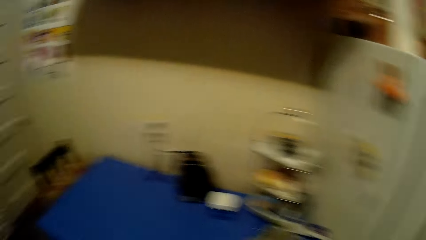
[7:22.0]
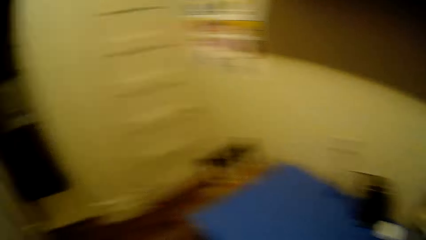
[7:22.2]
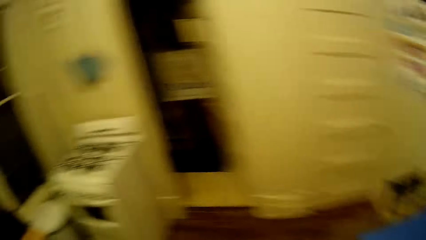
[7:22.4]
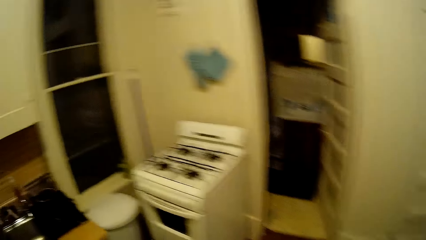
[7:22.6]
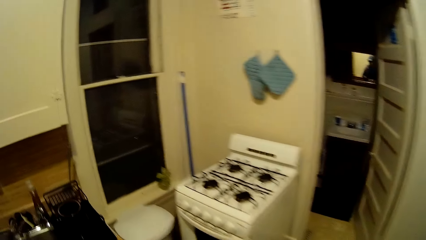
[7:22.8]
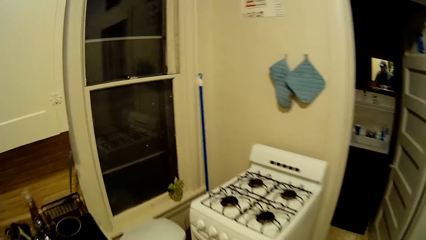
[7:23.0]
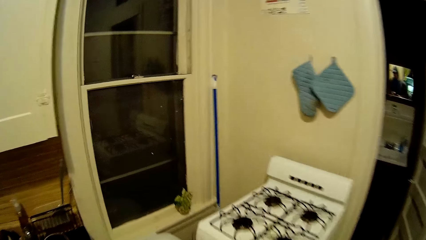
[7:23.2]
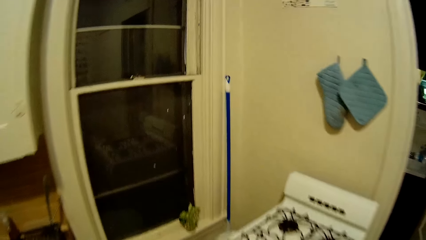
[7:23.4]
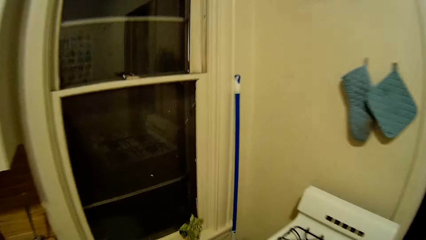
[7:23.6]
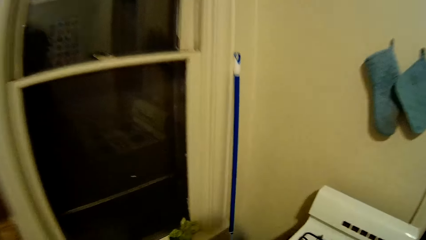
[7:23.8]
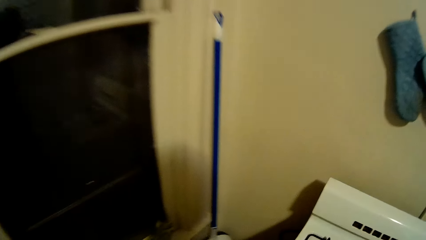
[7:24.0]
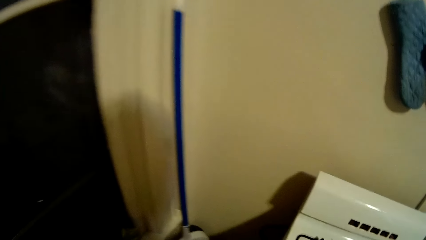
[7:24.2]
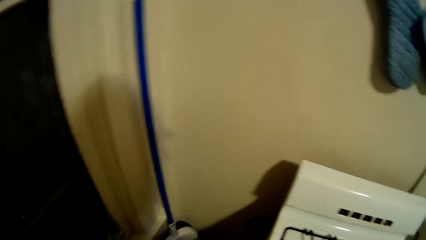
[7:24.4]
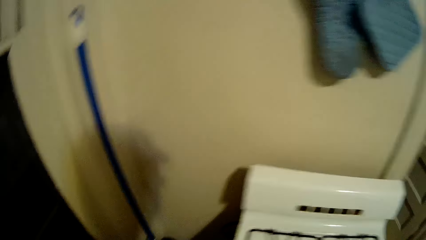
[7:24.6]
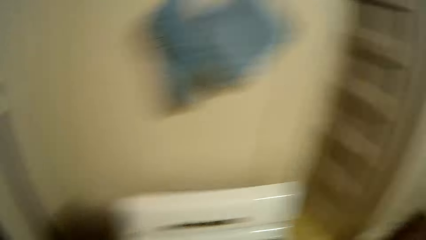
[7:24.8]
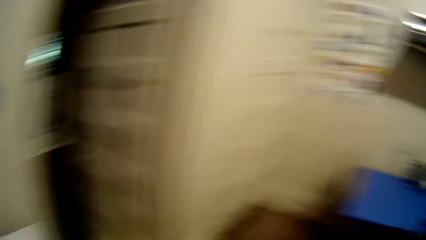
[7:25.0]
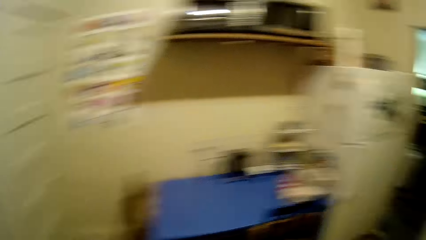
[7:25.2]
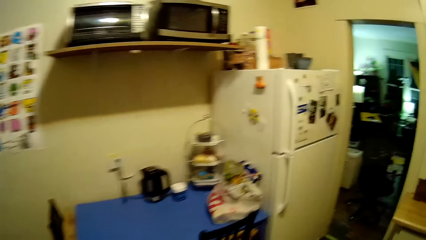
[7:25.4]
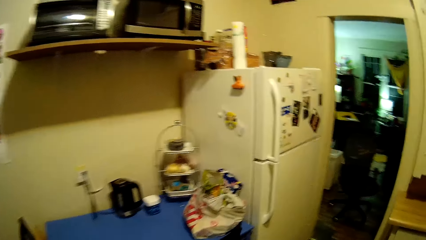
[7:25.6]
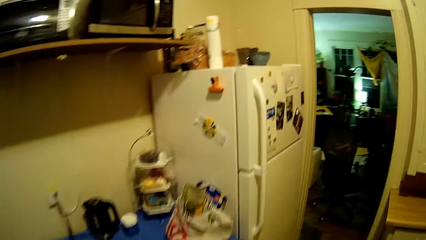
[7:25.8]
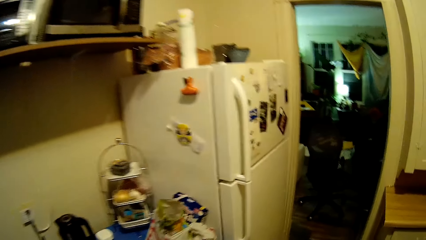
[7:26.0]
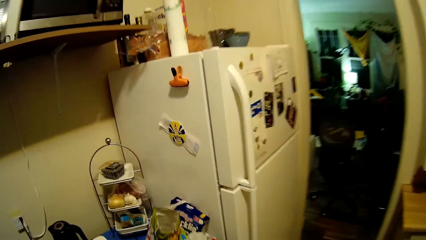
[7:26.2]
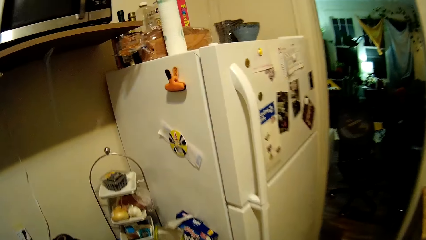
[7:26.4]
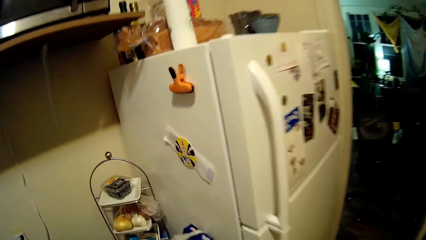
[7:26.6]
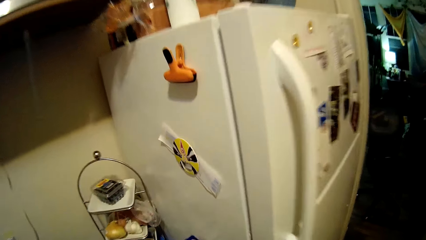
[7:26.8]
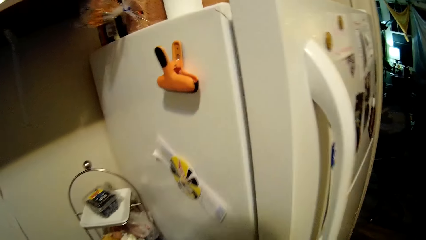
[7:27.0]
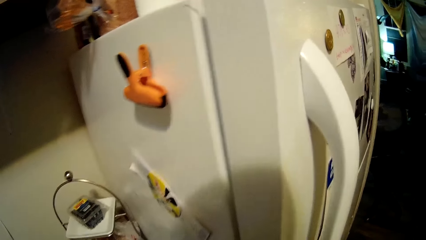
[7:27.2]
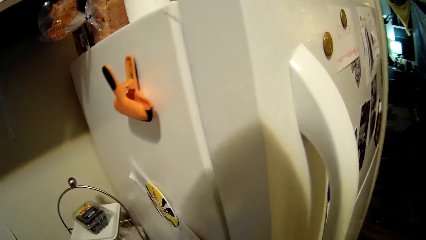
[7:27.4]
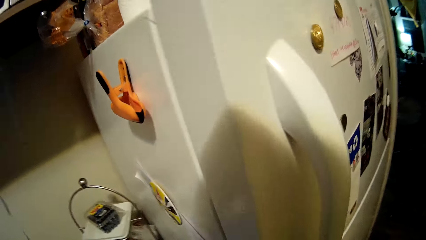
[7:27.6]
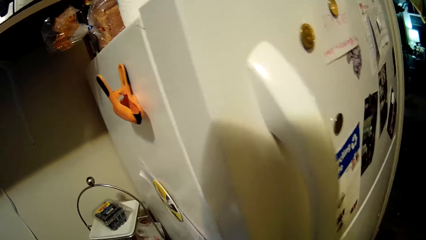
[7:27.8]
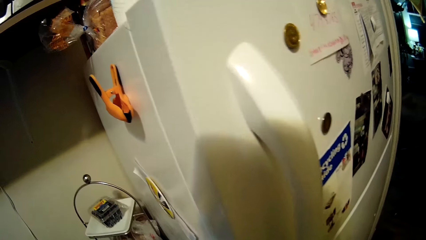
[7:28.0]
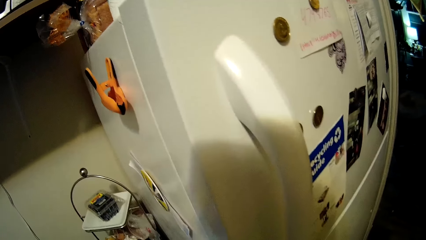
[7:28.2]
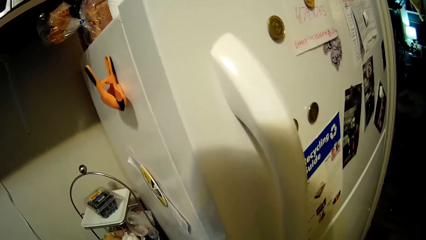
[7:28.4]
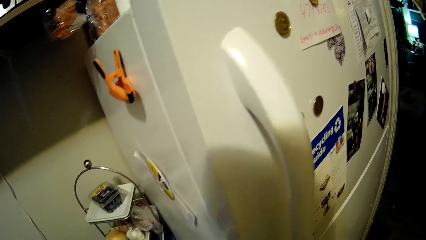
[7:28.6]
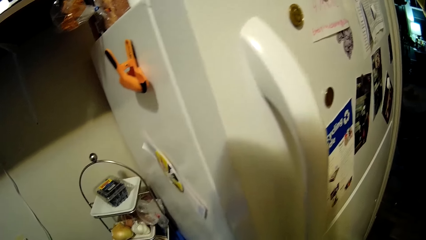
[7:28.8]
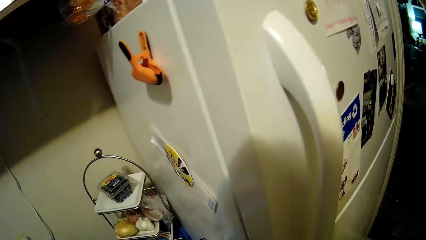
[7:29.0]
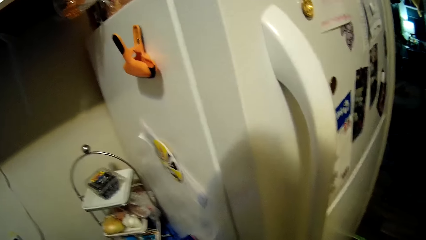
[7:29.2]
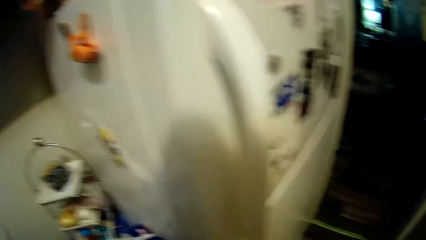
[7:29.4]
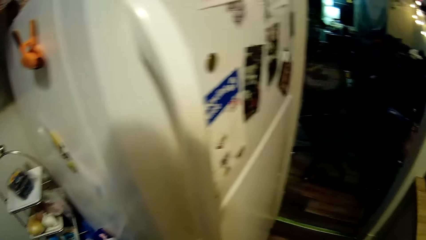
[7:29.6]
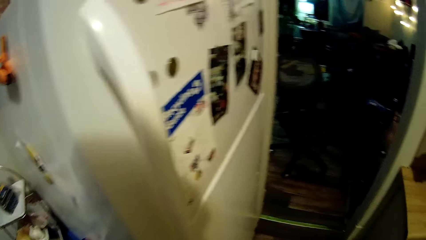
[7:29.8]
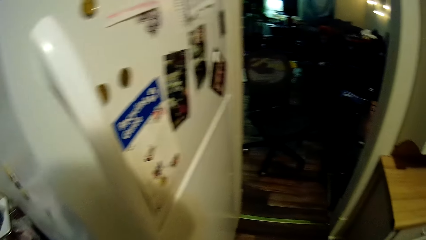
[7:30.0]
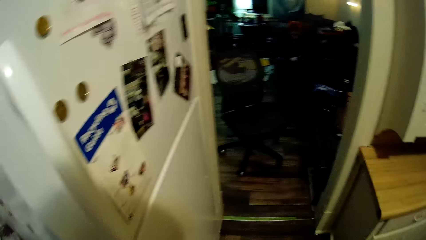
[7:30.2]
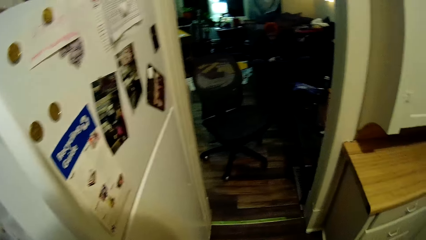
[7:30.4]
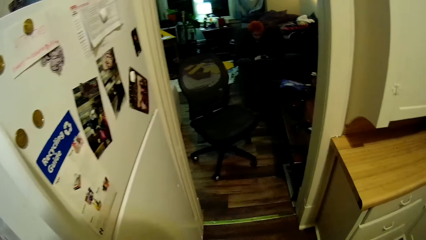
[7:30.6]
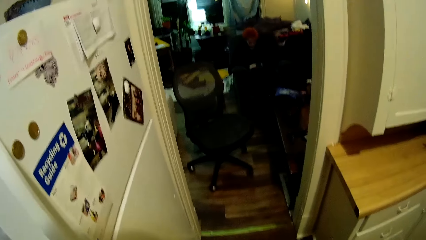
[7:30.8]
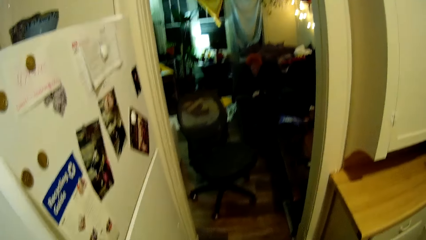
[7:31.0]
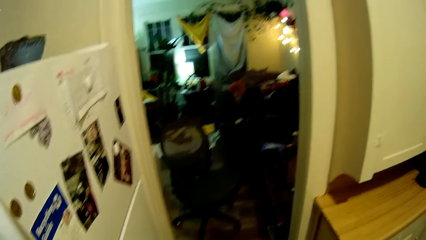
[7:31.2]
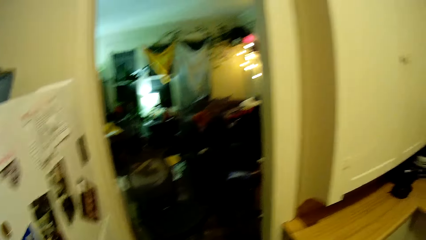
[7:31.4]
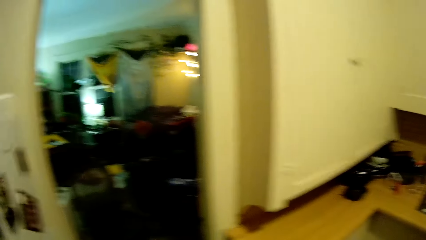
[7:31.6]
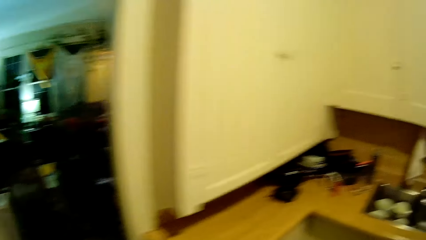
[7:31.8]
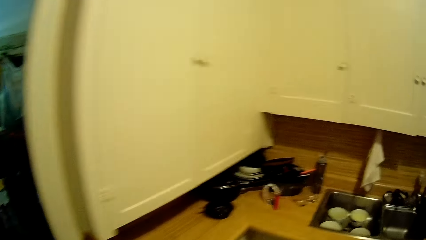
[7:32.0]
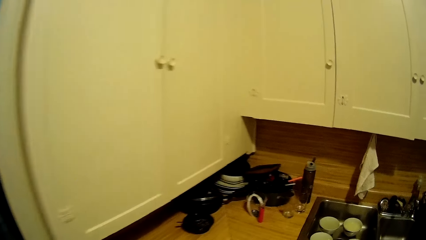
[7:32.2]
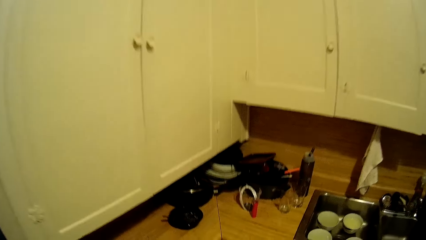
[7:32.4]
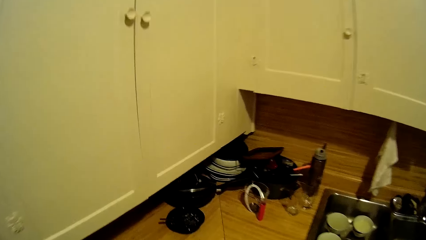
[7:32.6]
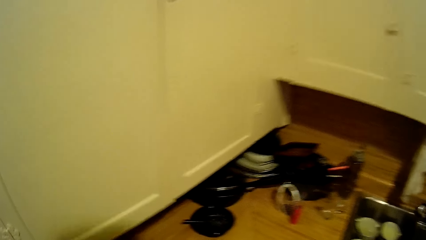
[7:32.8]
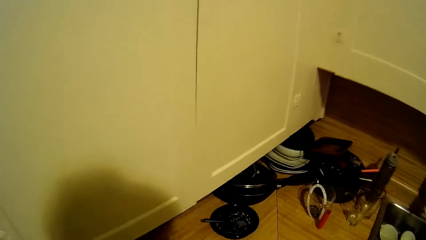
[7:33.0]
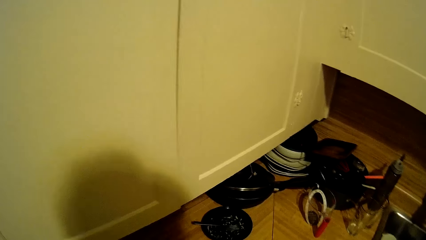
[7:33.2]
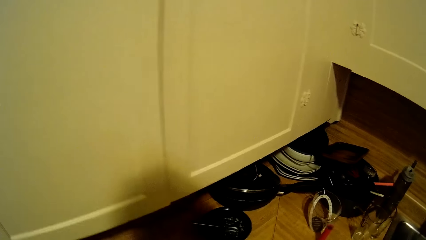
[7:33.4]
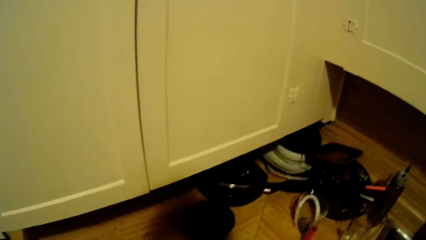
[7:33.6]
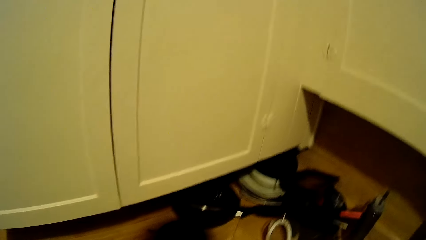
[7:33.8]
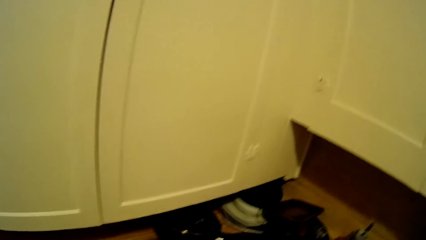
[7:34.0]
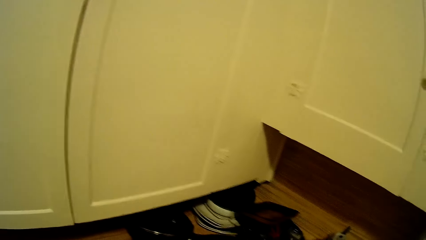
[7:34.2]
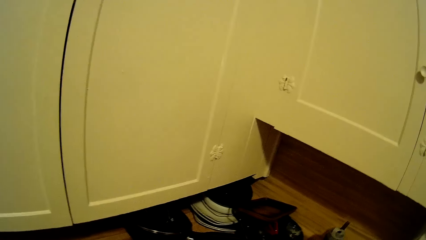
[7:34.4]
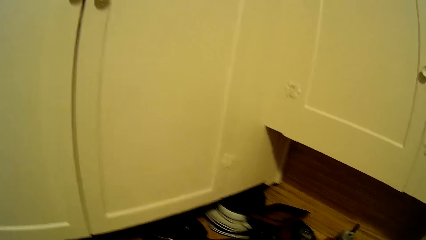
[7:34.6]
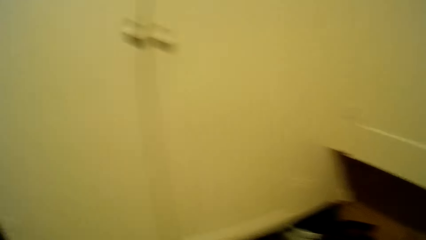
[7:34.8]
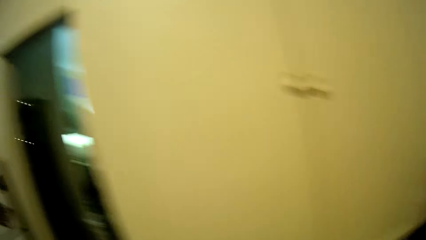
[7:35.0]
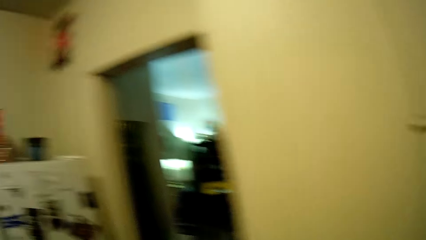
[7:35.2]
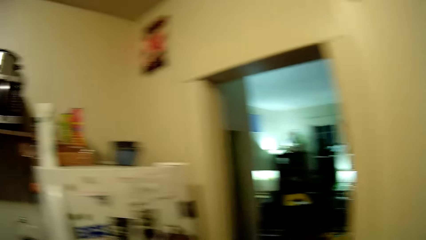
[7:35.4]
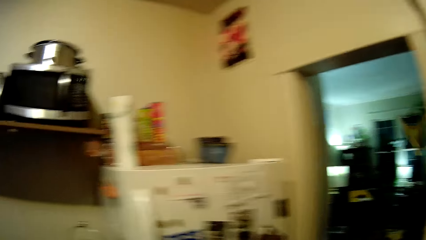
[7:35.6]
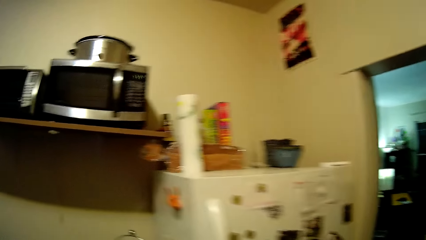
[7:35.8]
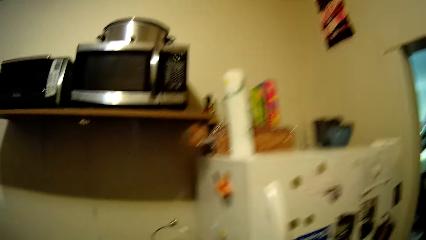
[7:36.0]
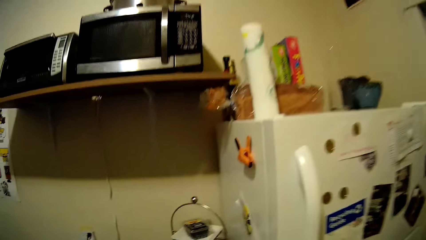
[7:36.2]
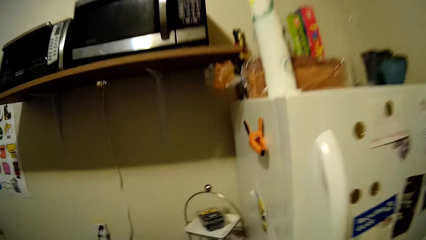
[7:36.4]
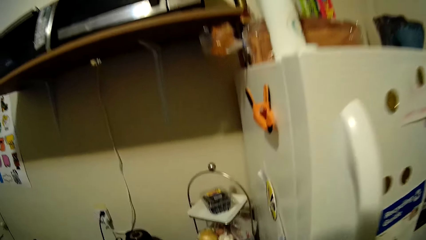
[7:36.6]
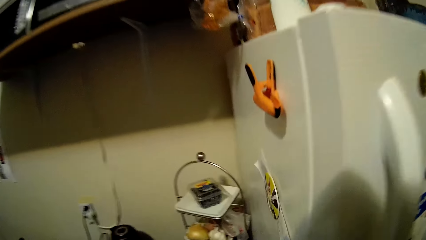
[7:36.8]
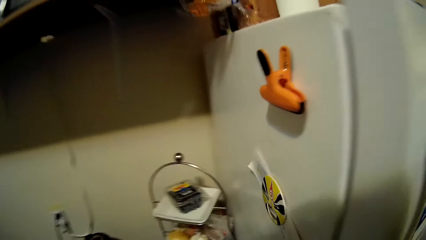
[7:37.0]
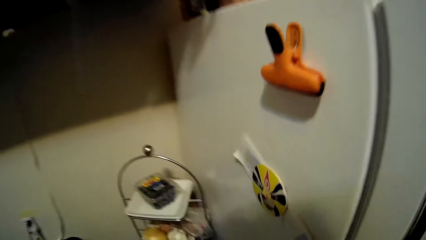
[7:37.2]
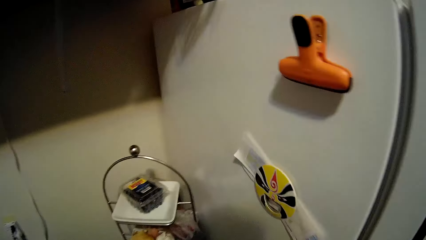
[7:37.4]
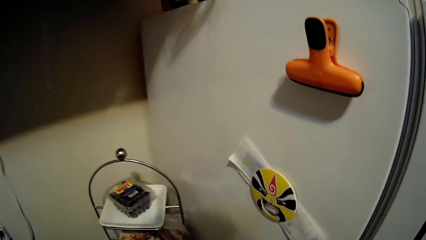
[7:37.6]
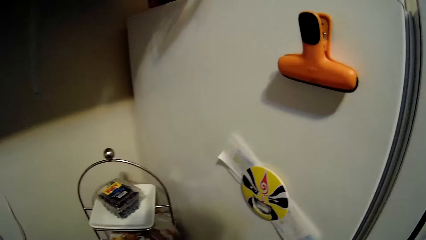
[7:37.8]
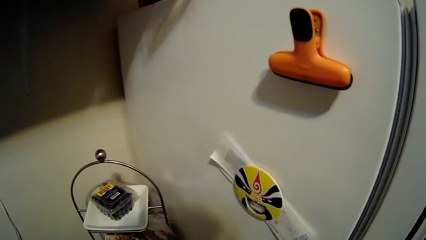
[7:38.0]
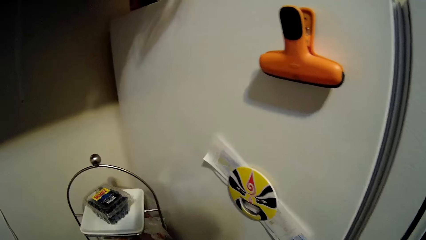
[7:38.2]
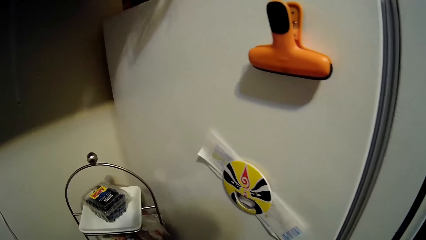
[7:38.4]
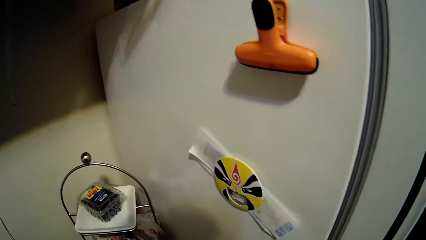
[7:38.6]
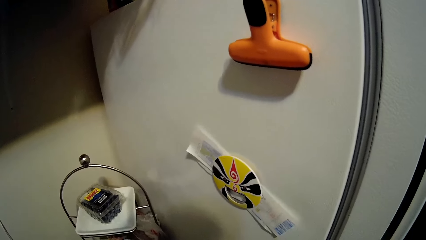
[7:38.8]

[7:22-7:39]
The camera wearer closes the fridge. They walk around in the kitchen. They put down something. They move around. They look around. They move around.
